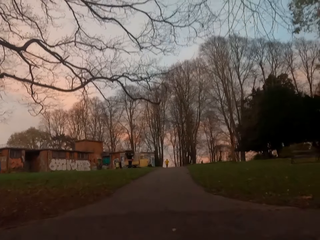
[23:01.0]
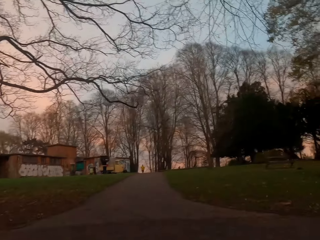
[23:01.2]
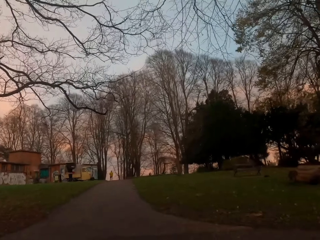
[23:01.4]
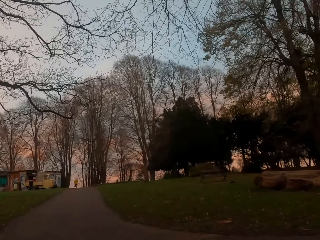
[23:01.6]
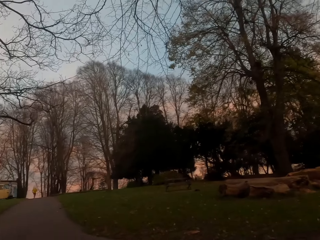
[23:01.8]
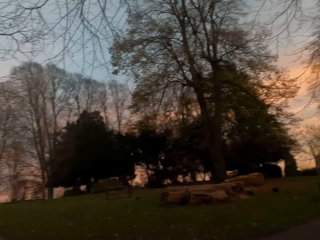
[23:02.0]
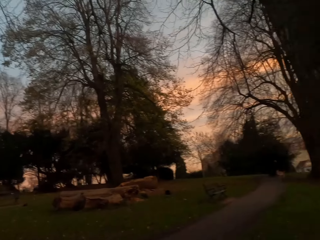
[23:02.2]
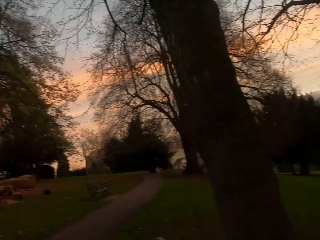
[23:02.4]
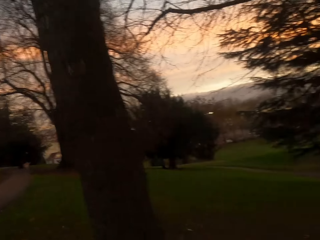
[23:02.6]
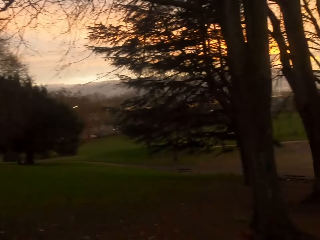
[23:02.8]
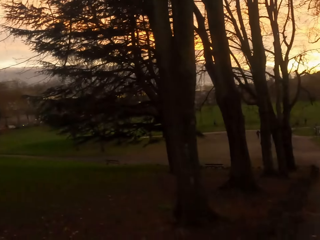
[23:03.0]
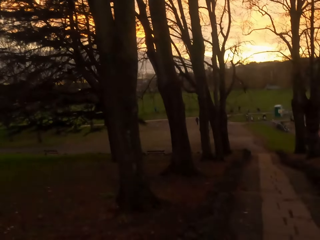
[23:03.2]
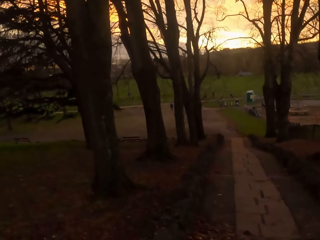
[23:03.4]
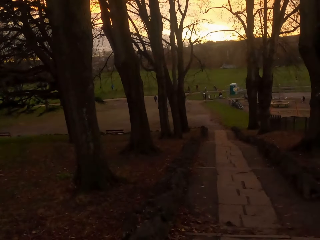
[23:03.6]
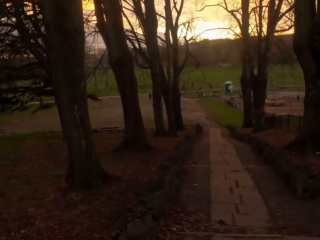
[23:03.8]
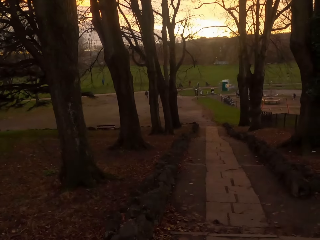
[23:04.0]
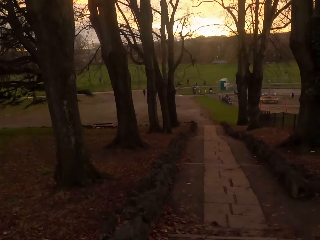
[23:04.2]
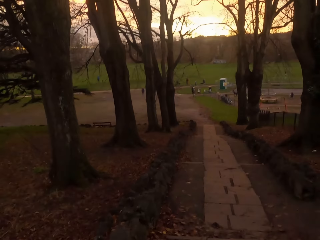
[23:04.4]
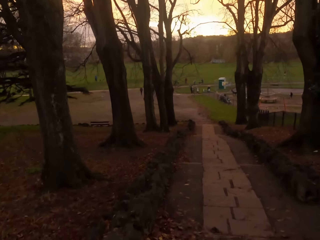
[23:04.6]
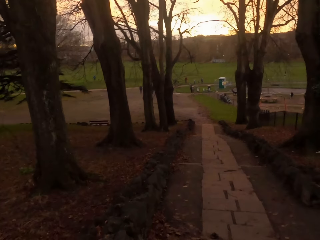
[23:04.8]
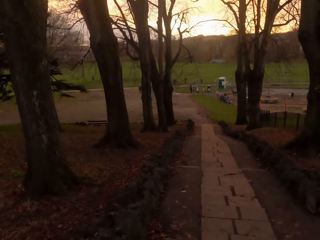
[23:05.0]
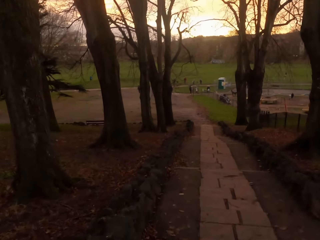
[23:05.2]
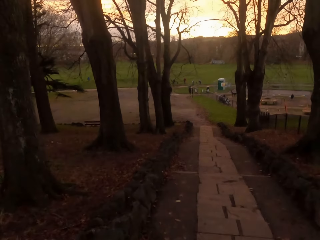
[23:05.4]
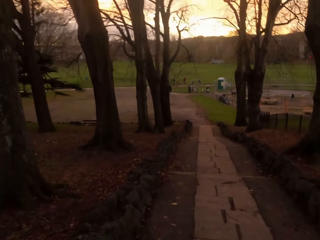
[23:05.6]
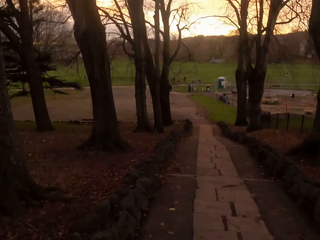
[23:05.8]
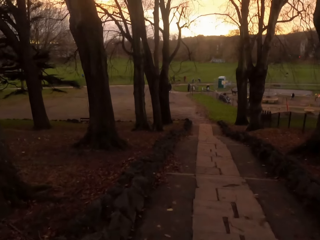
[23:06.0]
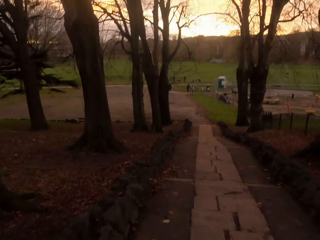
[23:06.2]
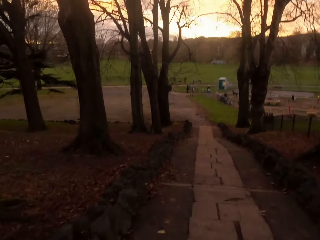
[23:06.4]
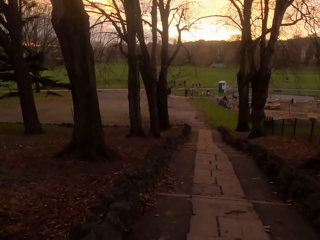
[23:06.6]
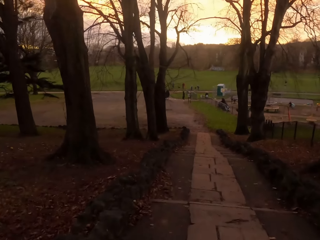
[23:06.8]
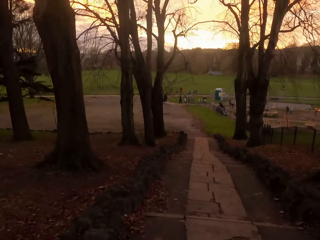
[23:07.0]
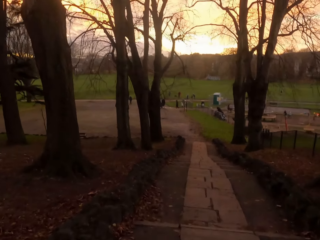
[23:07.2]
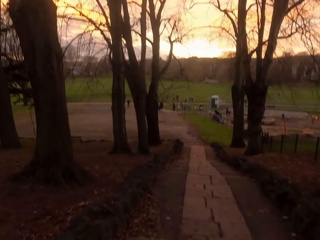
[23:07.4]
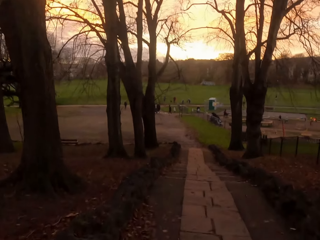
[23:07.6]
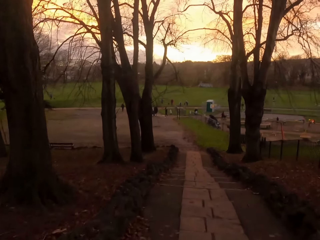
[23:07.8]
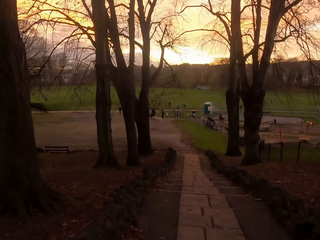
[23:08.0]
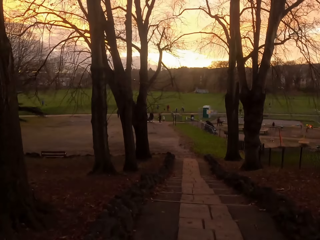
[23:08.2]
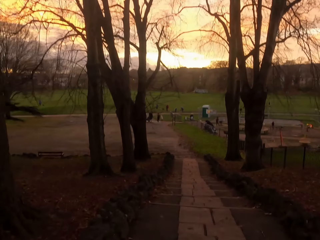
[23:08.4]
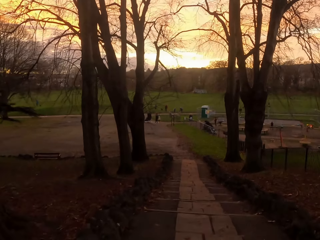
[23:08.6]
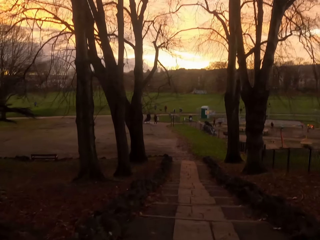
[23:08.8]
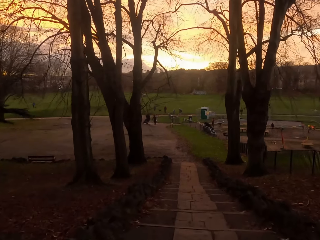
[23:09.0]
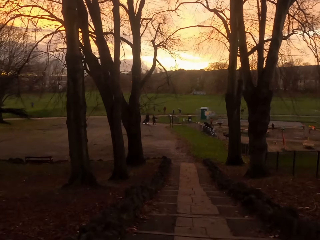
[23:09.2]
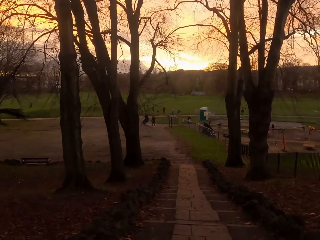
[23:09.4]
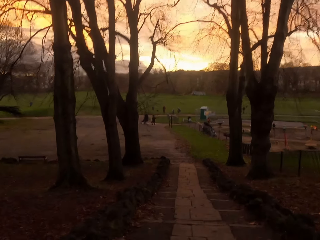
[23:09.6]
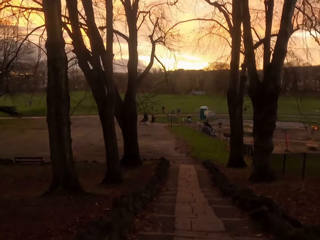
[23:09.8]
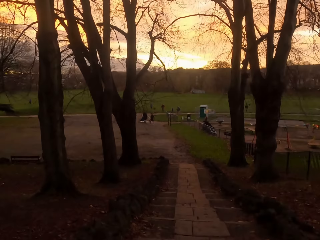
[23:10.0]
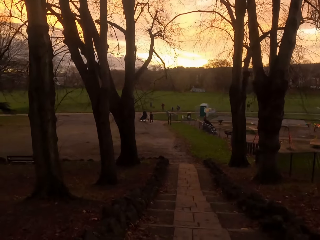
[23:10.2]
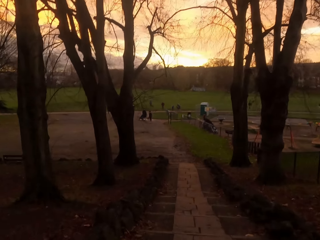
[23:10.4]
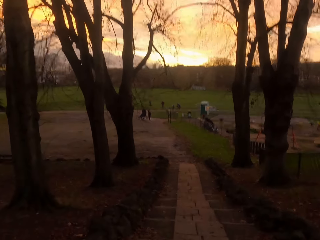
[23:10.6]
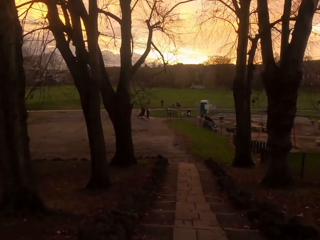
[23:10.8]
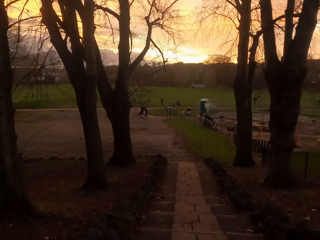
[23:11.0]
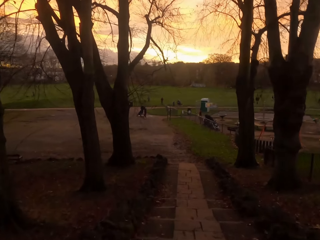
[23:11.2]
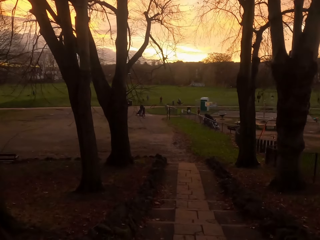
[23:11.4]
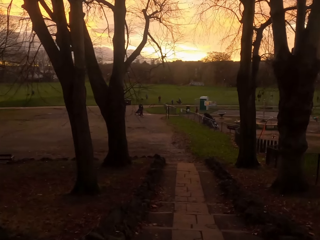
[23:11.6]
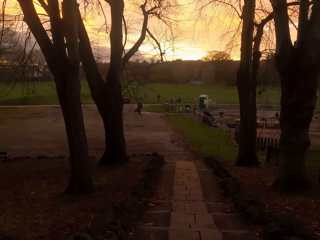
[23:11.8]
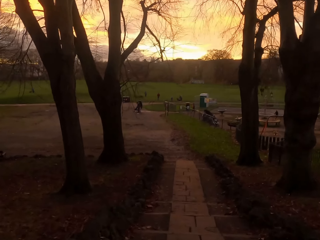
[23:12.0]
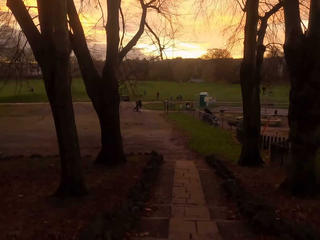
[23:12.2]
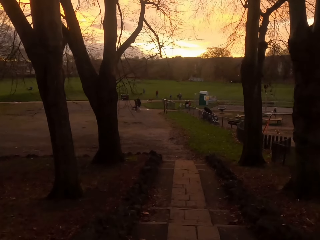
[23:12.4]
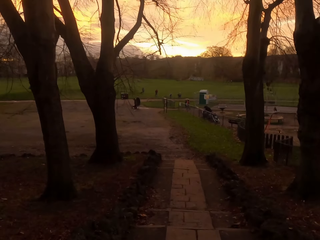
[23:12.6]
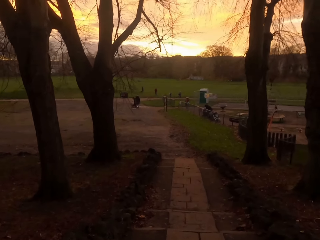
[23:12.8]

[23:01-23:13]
The camera wearer runs down the flight of stairs. They look back.

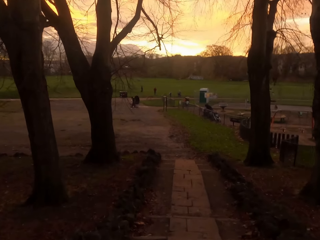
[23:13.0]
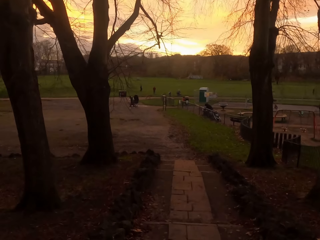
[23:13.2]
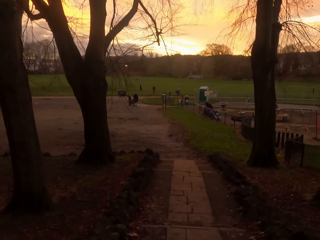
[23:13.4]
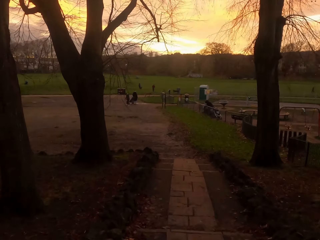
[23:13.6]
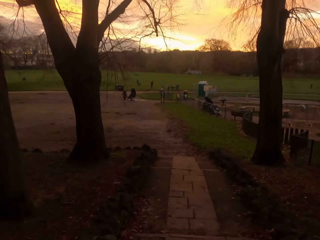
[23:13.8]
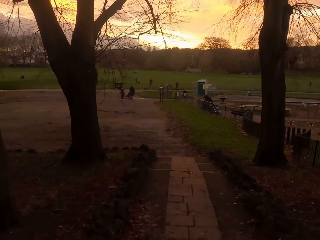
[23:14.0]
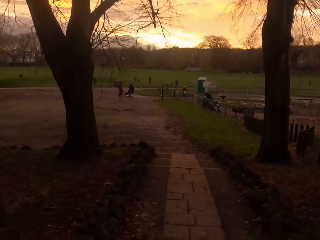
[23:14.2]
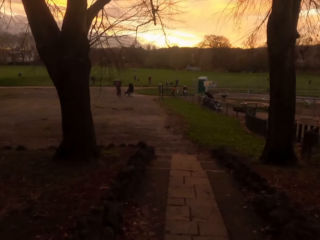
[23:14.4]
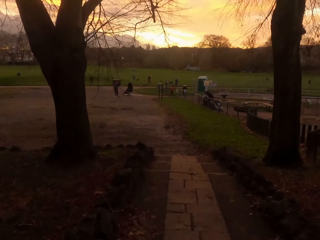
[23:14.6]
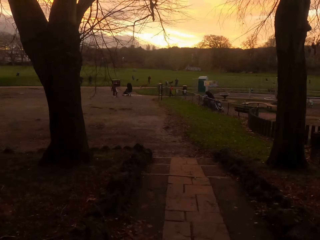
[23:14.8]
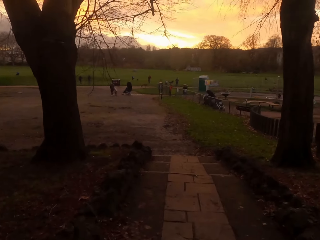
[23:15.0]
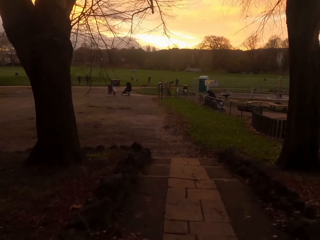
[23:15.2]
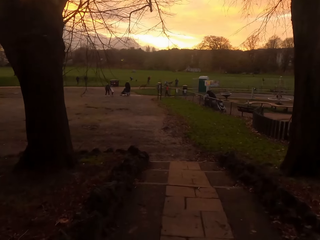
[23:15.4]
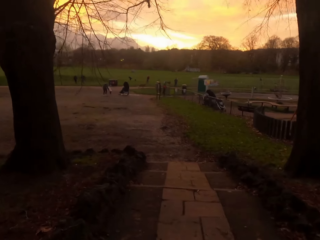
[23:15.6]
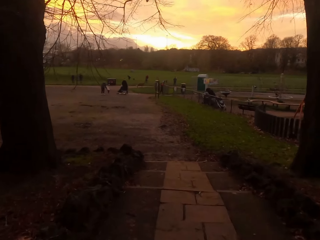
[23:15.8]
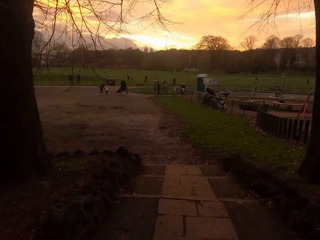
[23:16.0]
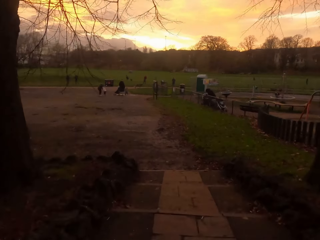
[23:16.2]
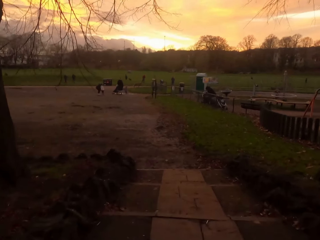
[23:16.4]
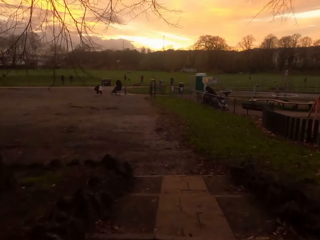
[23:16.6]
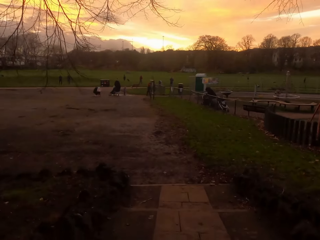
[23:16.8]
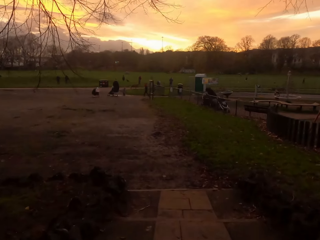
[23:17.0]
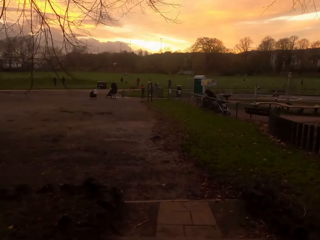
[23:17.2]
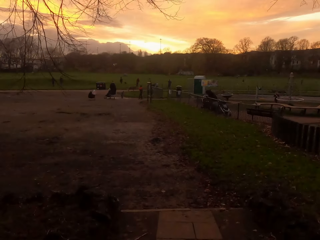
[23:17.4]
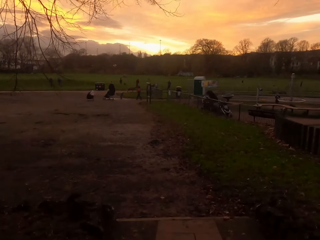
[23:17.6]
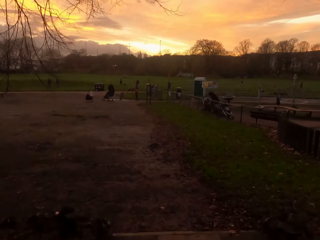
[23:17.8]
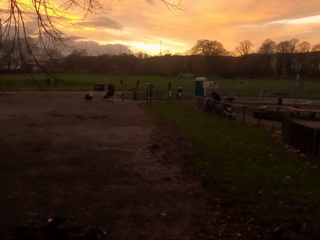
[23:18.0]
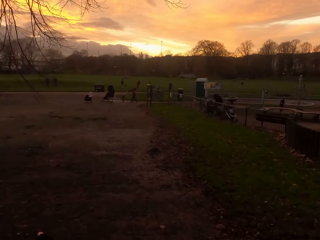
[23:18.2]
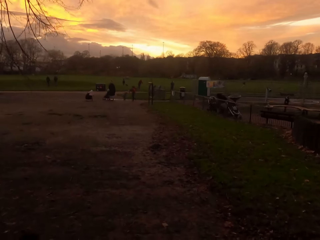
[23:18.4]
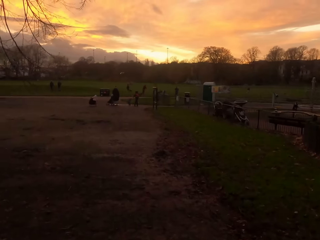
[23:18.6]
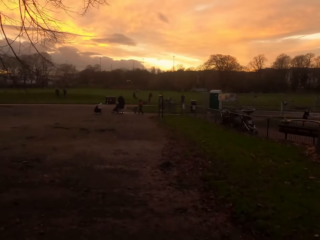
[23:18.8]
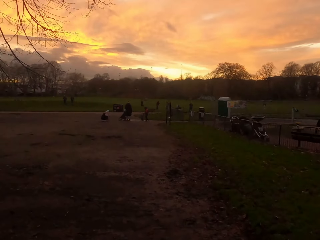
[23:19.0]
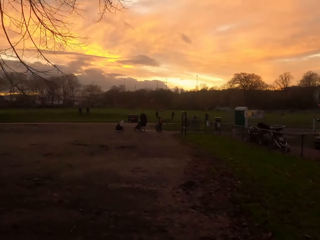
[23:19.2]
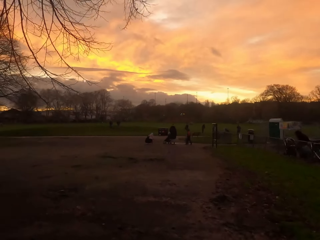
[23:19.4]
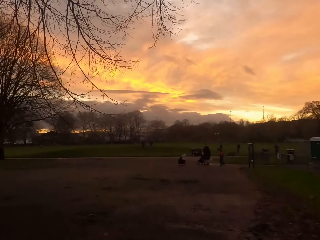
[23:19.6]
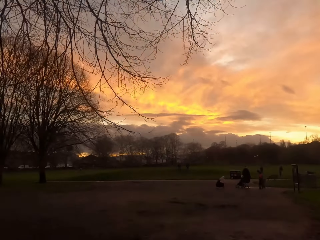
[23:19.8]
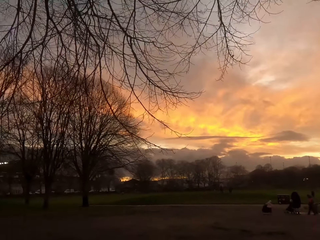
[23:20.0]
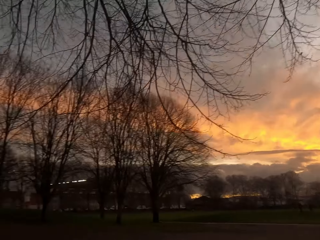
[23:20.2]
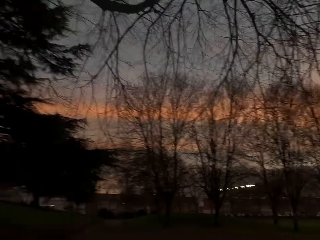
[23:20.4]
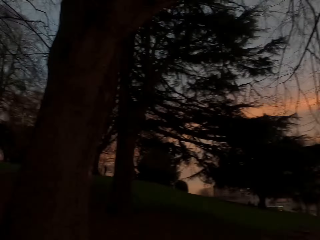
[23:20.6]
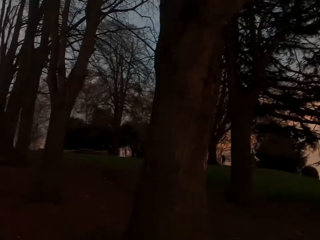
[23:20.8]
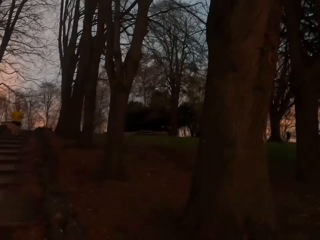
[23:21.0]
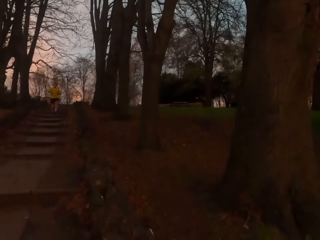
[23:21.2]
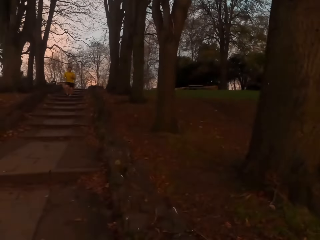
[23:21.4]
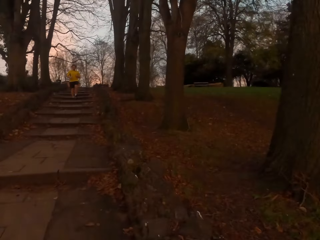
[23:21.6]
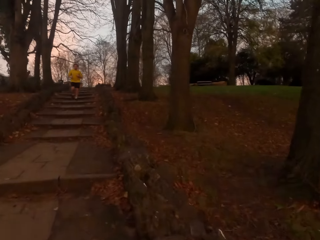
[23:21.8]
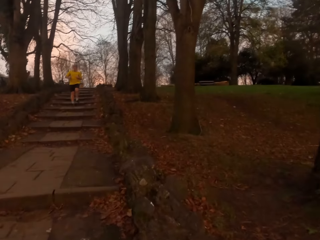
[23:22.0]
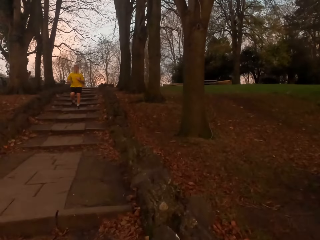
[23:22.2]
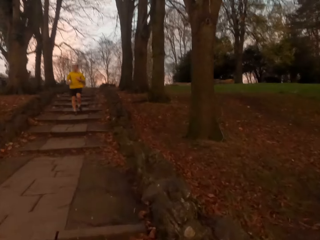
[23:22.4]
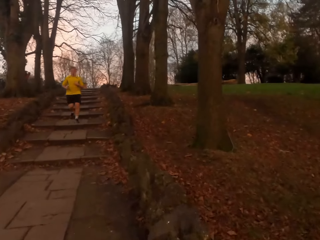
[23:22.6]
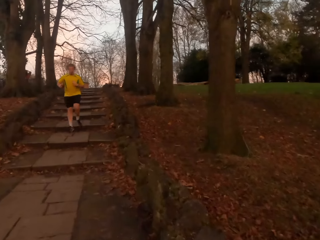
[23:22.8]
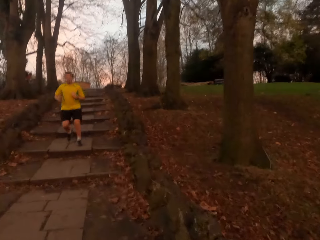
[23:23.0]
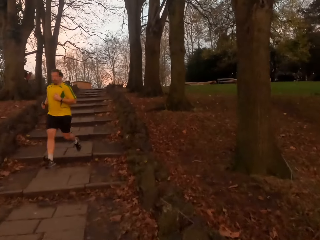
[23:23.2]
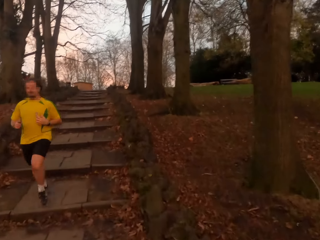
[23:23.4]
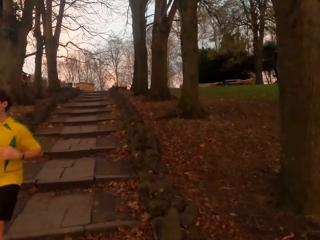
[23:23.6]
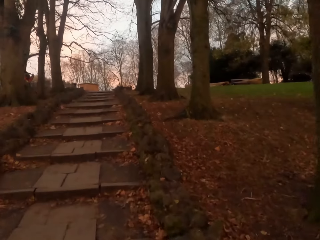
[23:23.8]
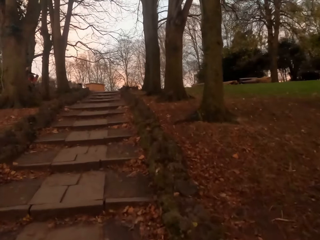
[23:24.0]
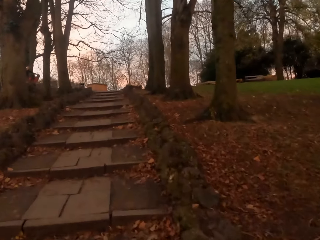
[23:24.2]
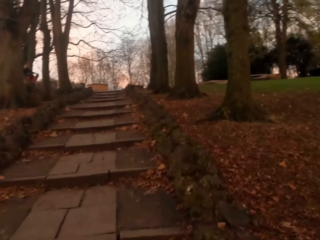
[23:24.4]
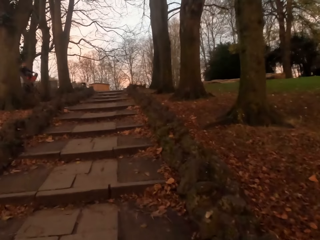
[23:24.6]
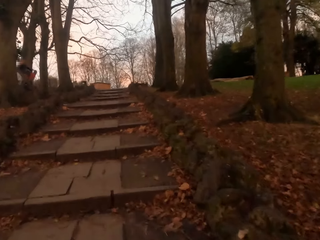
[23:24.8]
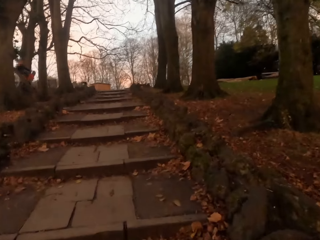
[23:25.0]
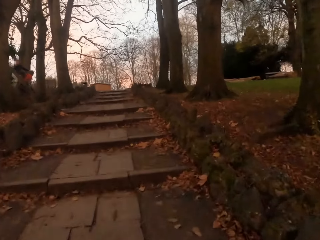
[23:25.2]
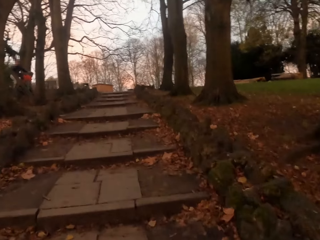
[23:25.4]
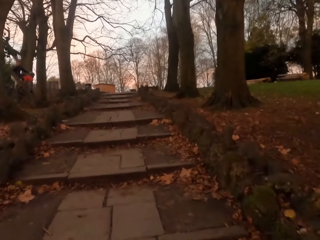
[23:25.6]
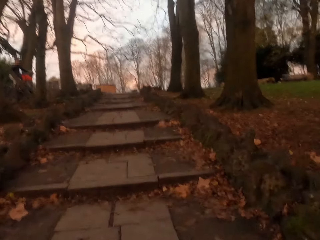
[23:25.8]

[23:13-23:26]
The camera wearer looks around. They run up the flight of stairs. They walk up the stairs.
